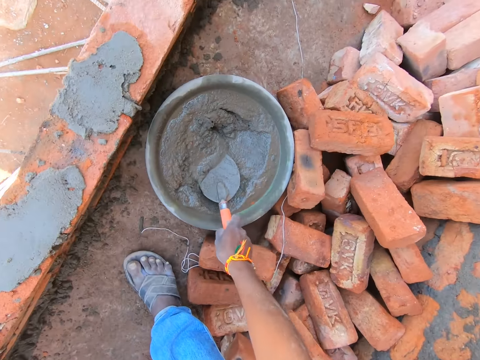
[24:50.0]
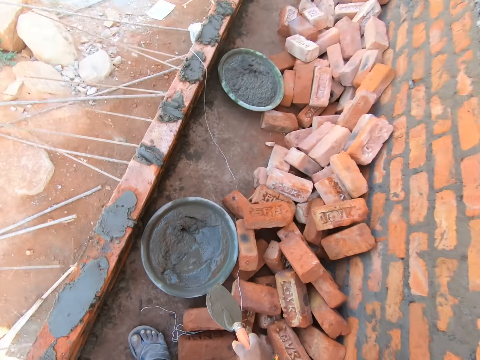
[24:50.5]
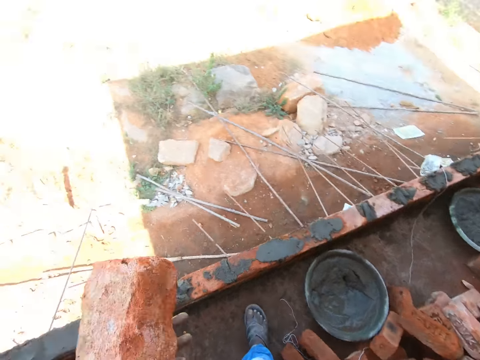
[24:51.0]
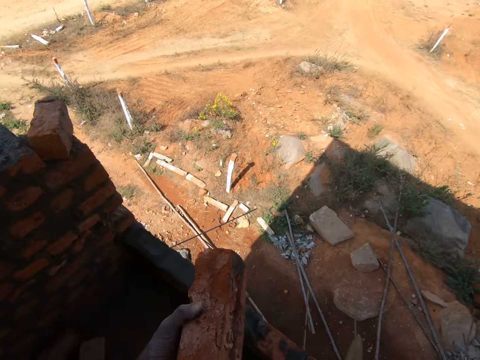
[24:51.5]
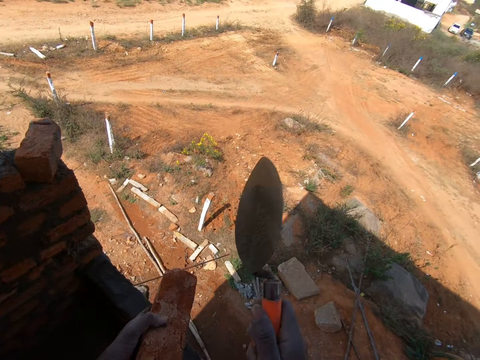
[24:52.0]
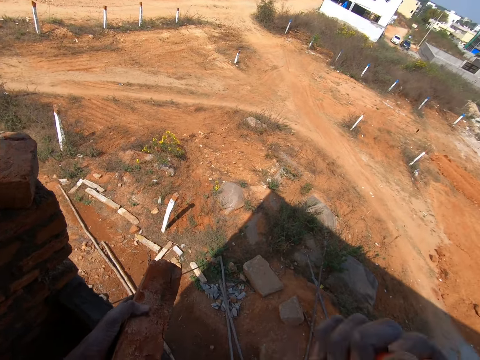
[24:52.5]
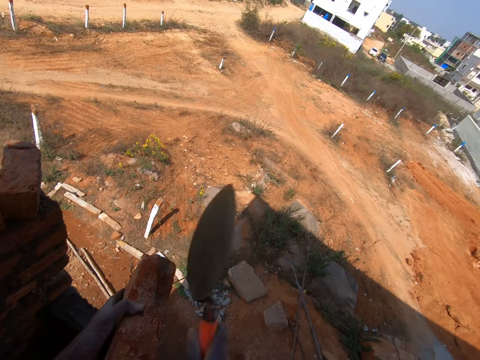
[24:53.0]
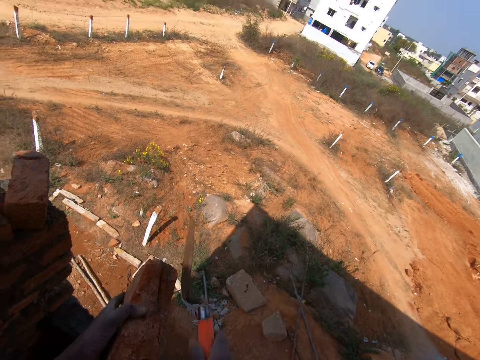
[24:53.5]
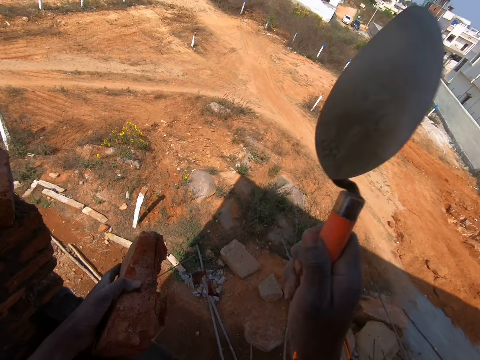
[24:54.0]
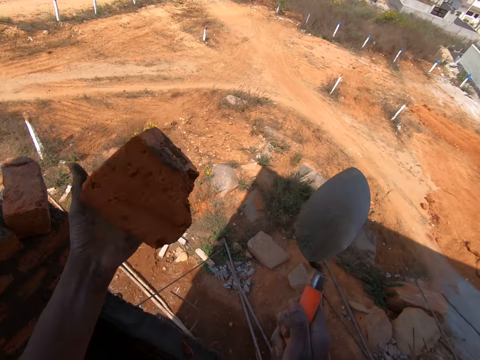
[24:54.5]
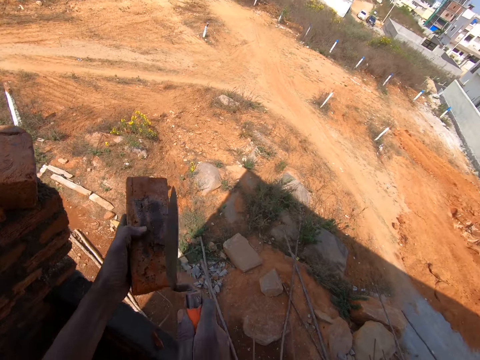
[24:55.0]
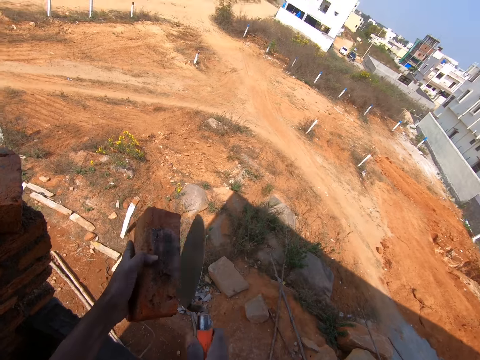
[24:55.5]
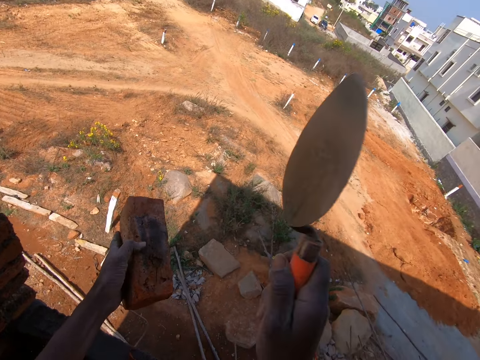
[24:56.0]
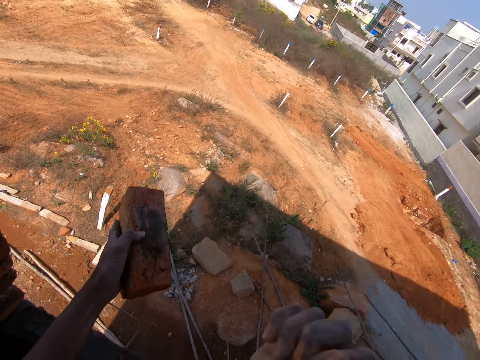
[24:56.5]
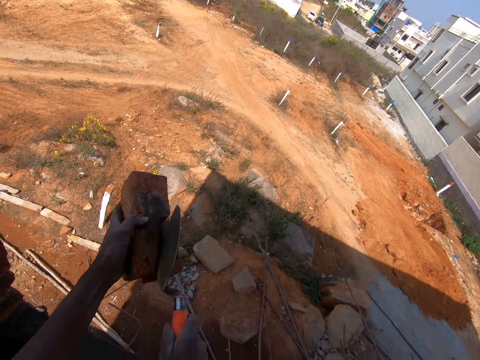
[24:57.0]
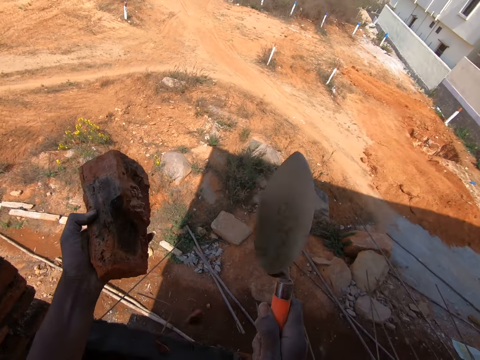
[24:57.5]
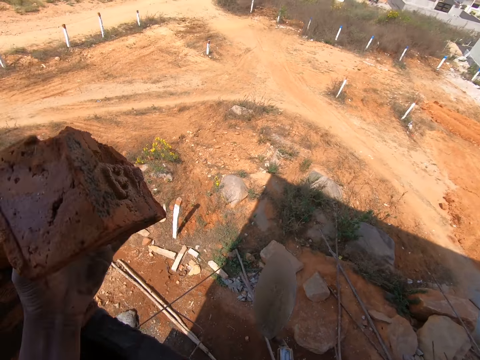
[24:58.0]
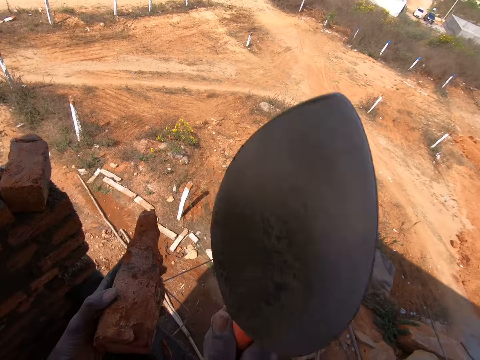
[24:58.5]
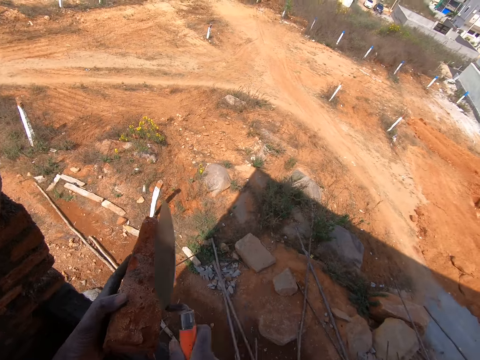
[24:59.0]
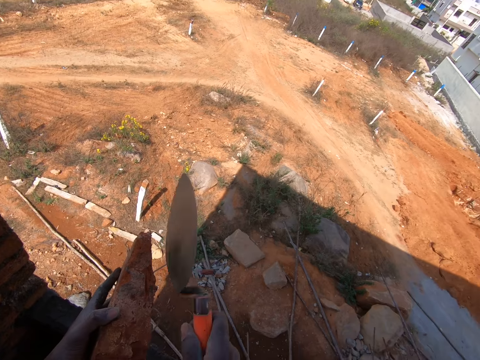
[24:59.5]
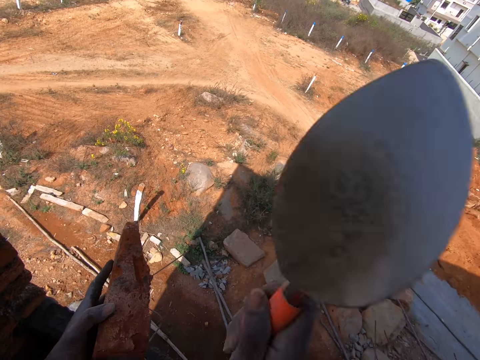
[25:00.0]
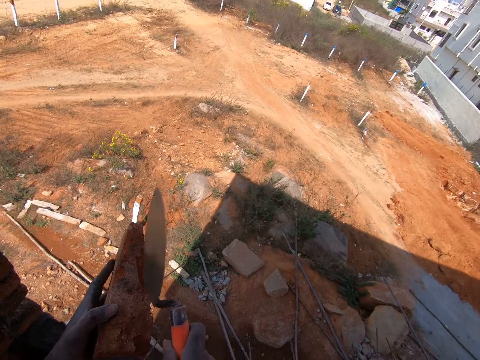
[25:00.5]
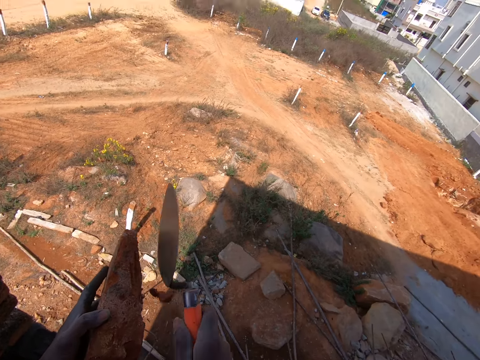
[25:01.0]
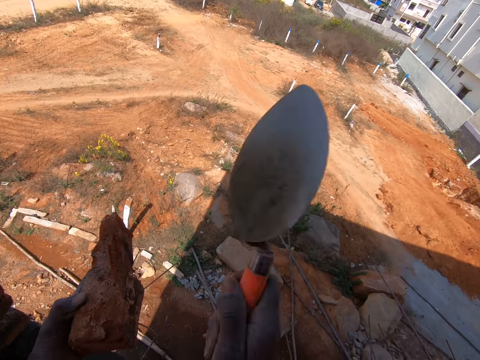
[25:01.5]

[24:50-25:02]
The camera wearer collects a trowel. They hit the brick with the trowel.

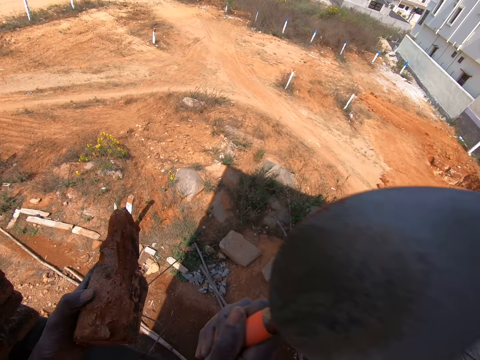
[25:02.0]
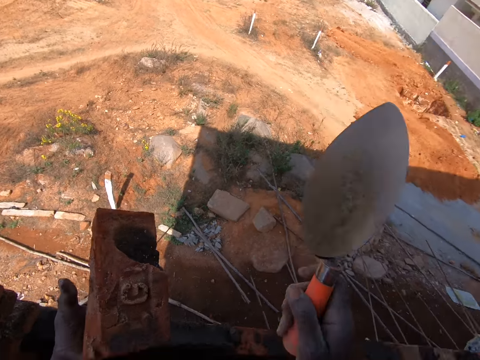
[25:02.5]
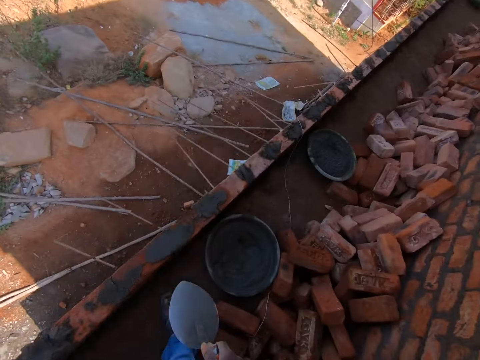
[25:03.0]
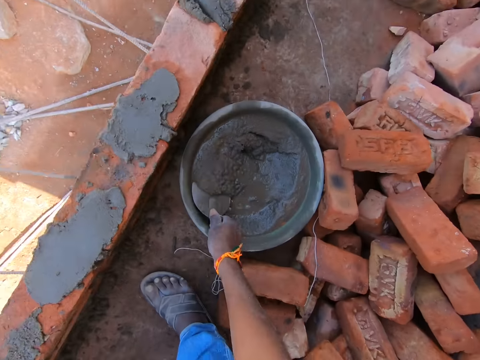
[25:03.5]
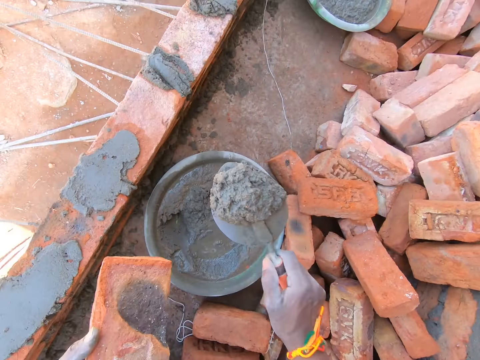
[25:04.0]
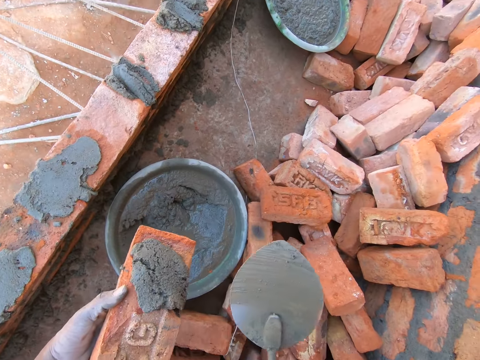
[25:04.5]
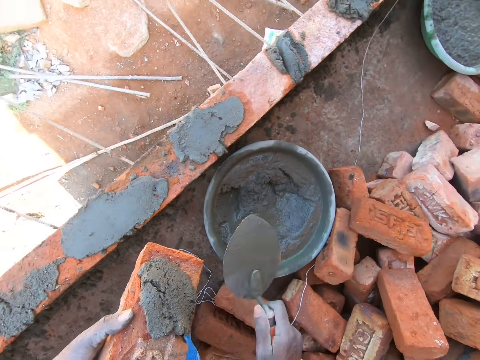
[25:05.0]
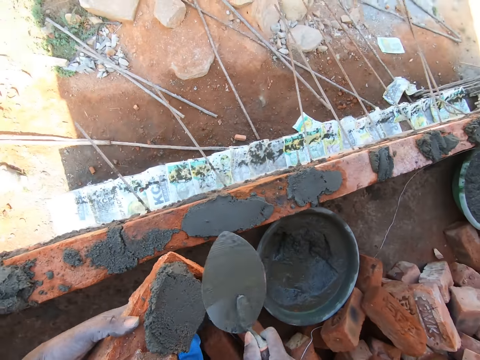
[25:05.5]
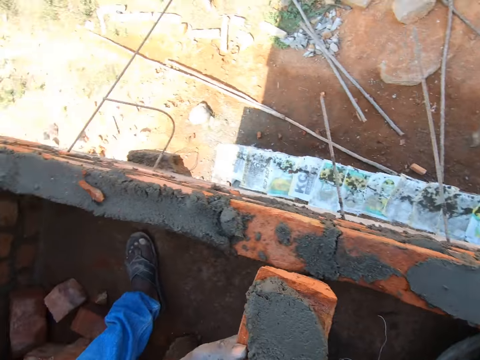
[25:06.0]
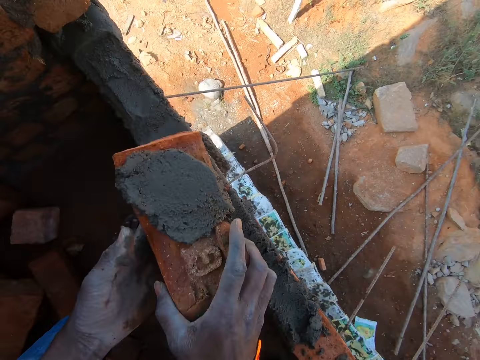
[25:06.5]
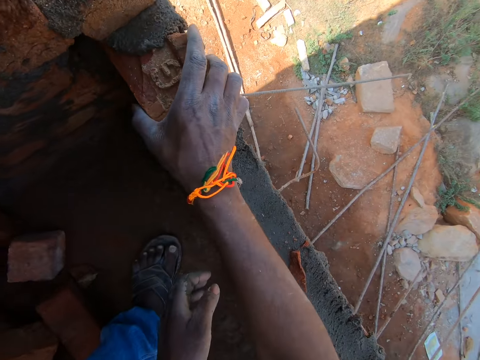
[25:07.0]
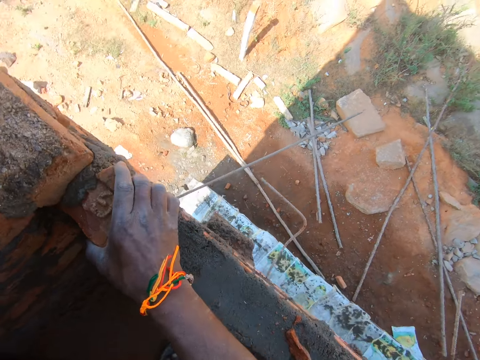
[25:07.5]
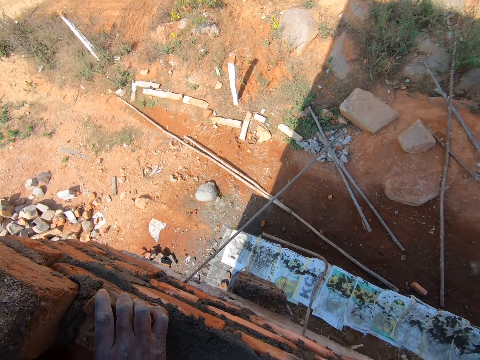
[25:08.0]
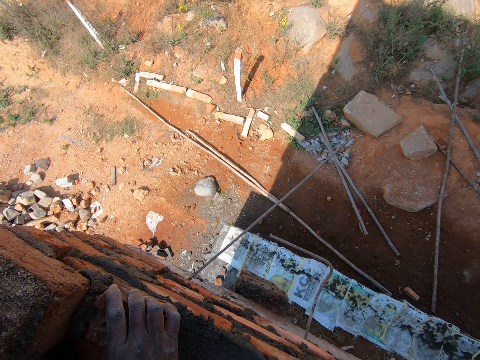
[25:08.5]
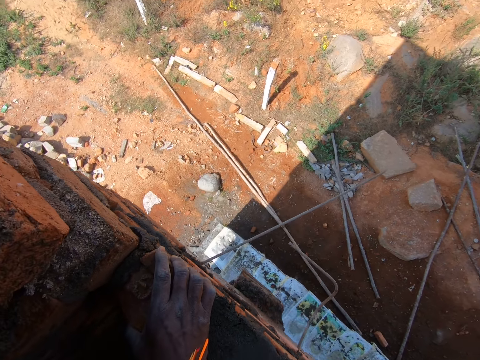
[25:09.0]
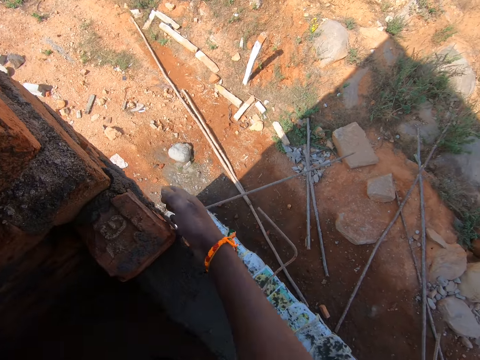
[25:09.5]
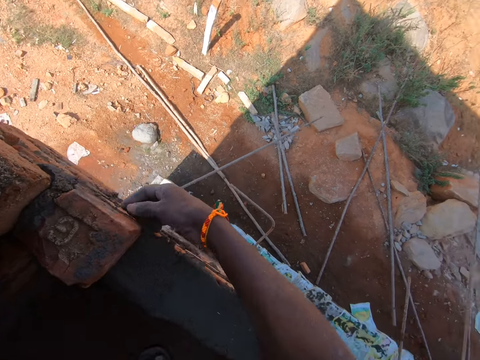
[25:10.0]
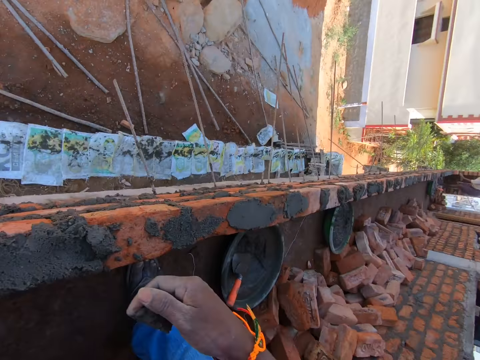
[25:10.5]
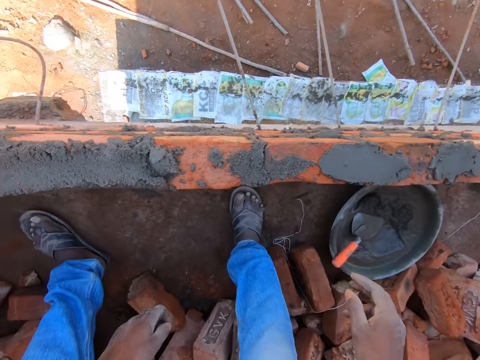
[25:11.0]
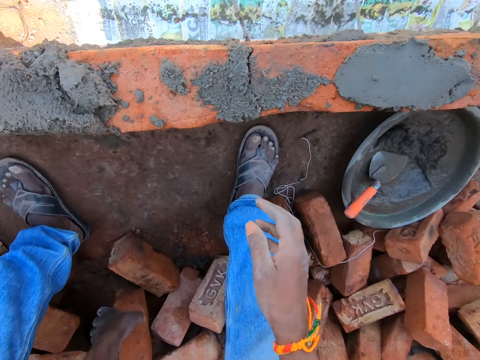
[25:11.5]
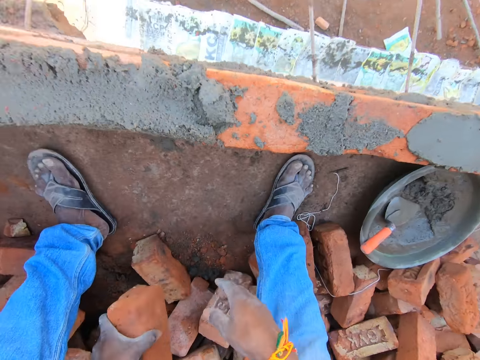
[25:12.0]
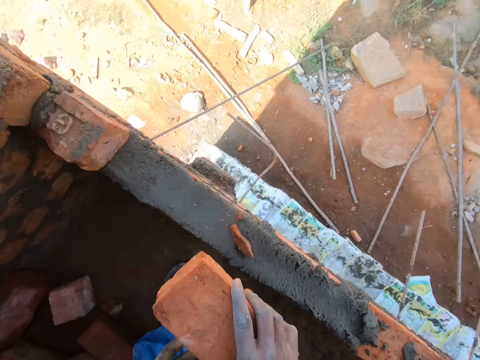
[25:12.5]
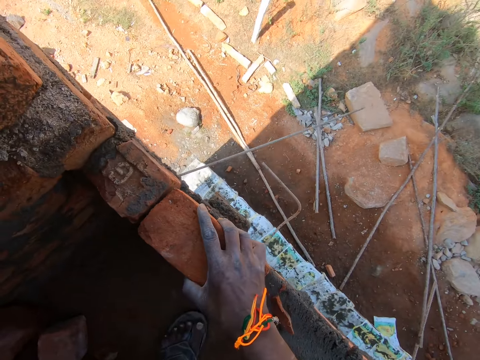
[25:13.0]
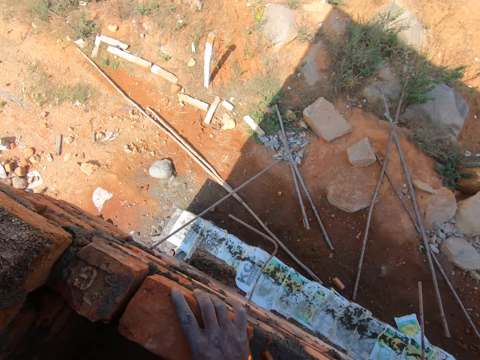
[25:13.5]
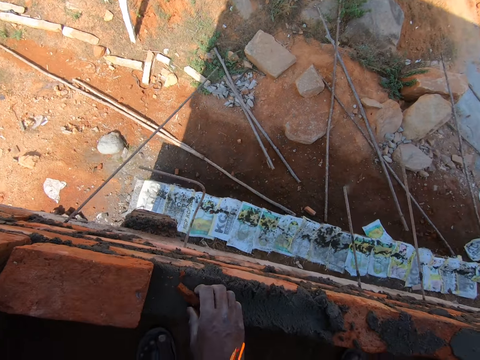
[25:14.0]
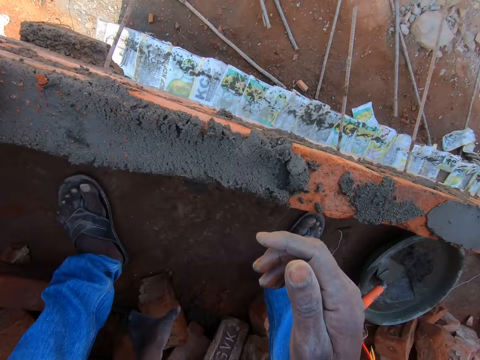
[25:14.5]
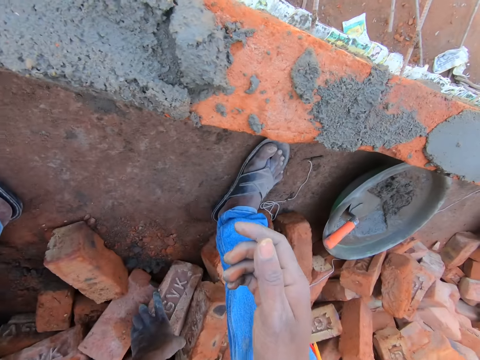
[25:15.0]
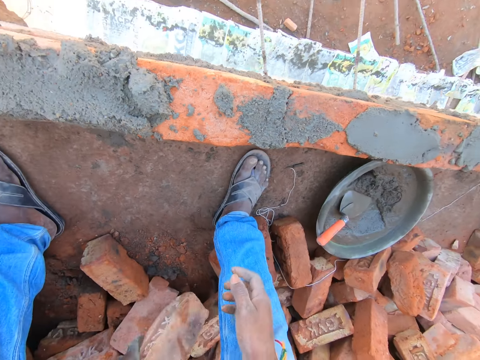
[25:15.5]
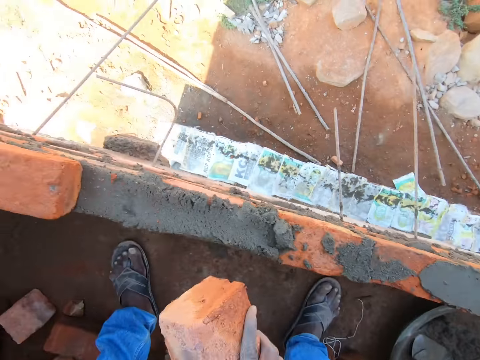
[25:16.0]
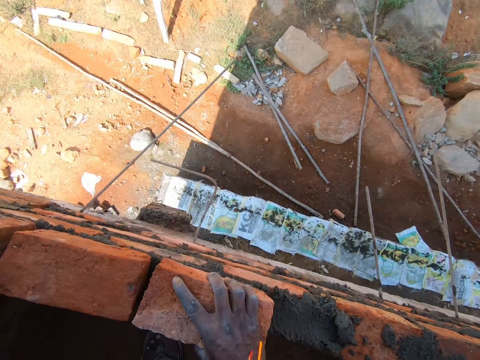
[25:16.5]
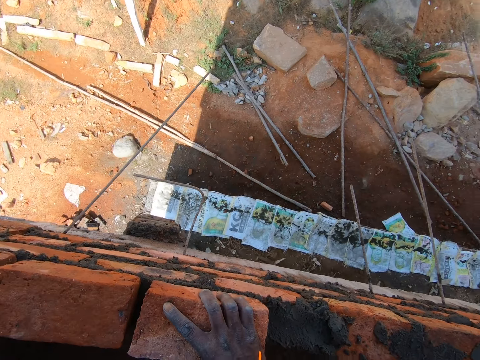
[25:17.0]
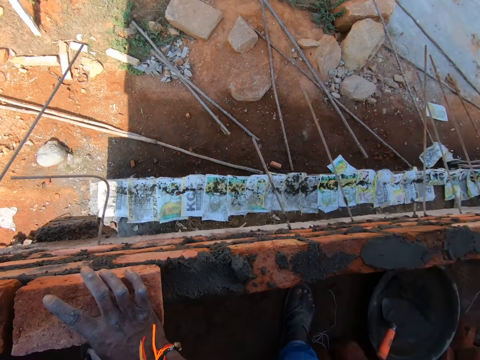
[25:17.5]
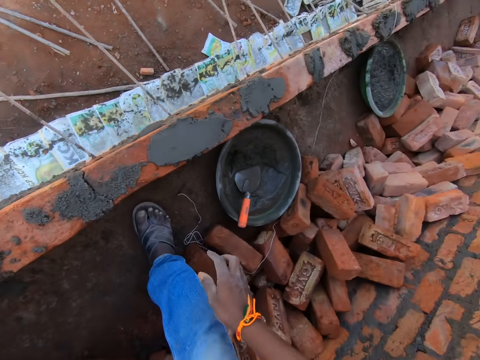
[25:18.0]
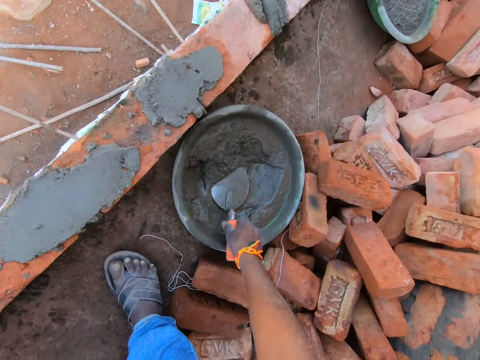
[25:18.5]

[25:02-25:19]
The camera wearer collects cement with the trowel. They apply cement to the brick. They put the brick on the wall. They grab a brick. They arrange the brick on the wall. They pick up a brick. They put the brick on the wall.
